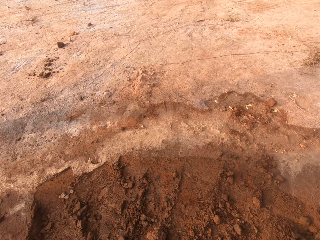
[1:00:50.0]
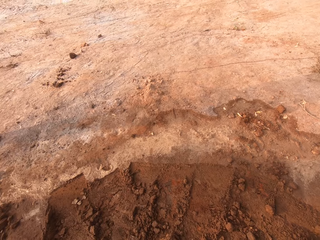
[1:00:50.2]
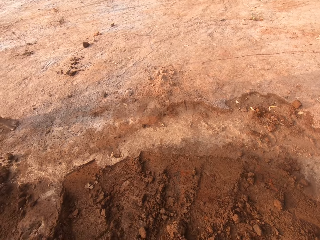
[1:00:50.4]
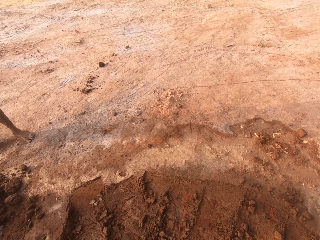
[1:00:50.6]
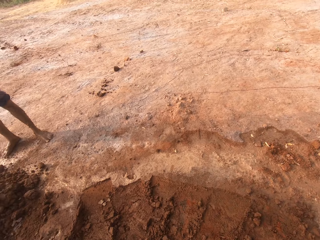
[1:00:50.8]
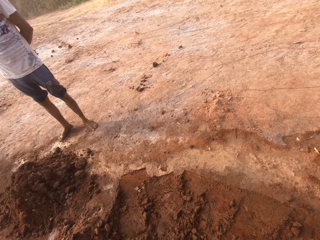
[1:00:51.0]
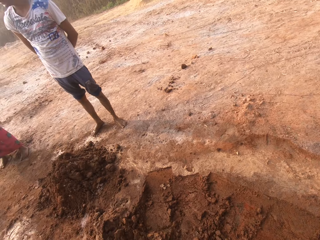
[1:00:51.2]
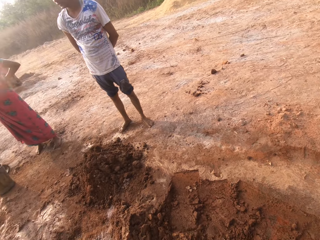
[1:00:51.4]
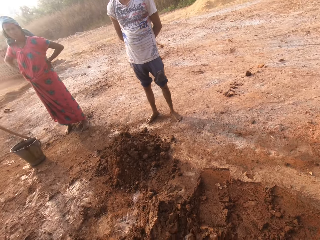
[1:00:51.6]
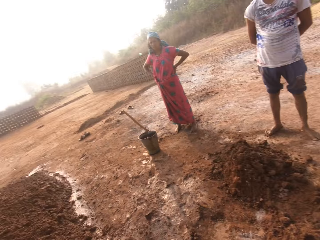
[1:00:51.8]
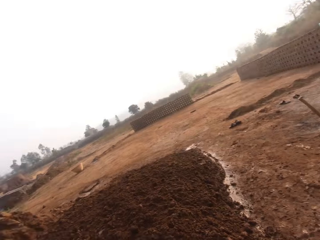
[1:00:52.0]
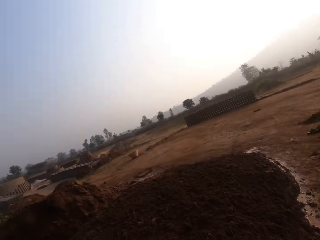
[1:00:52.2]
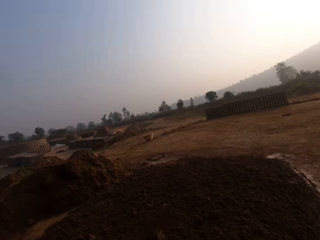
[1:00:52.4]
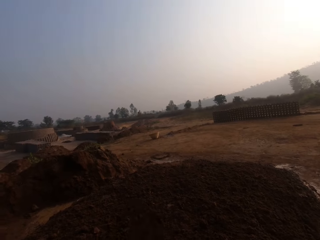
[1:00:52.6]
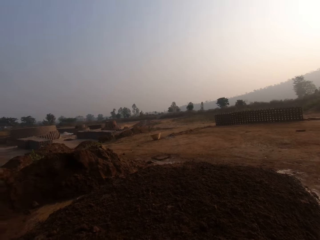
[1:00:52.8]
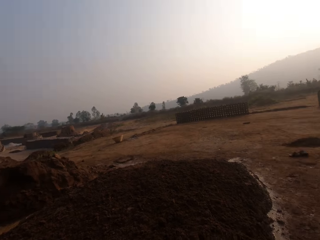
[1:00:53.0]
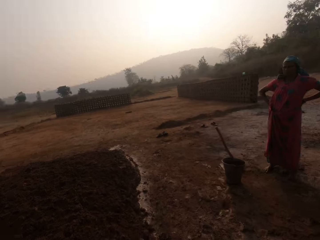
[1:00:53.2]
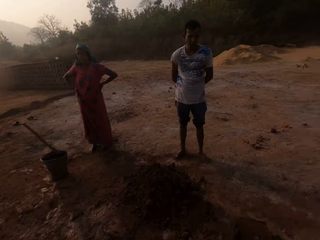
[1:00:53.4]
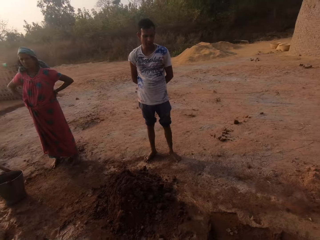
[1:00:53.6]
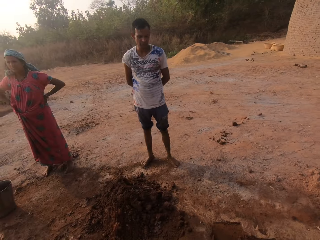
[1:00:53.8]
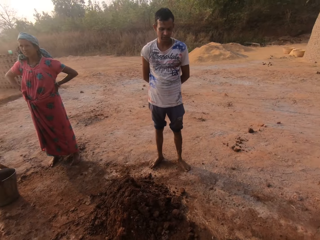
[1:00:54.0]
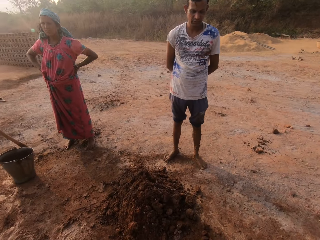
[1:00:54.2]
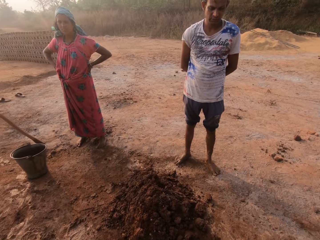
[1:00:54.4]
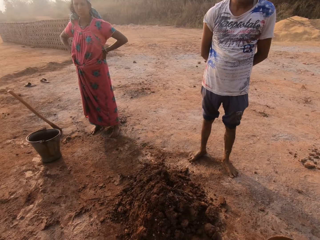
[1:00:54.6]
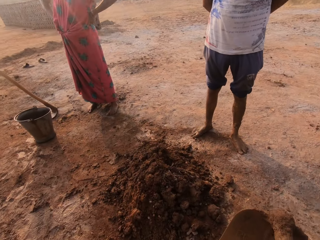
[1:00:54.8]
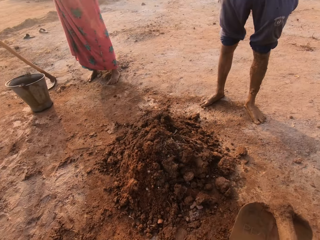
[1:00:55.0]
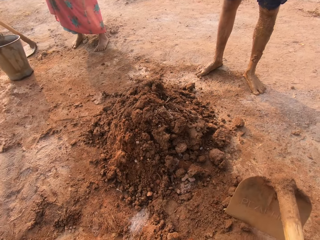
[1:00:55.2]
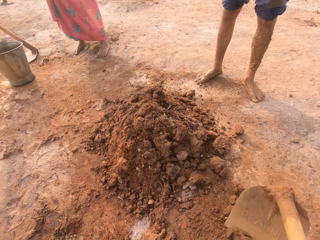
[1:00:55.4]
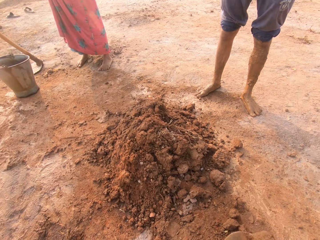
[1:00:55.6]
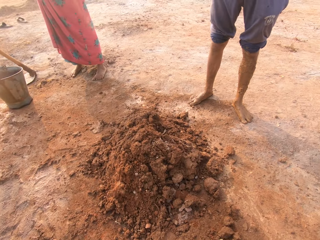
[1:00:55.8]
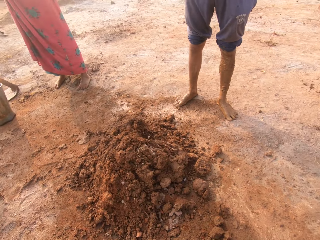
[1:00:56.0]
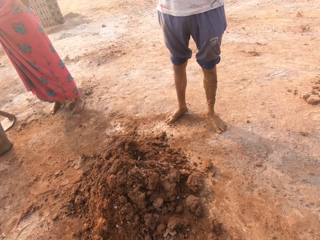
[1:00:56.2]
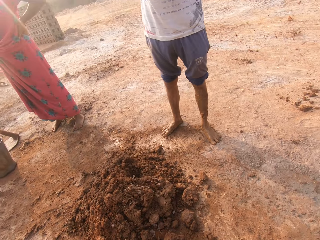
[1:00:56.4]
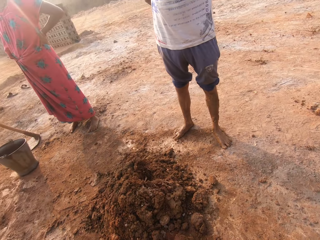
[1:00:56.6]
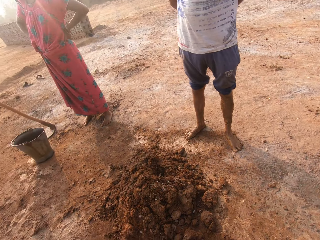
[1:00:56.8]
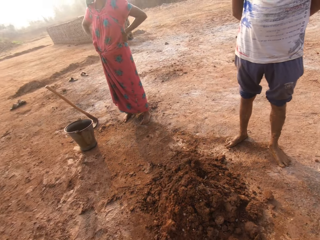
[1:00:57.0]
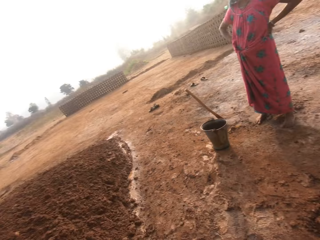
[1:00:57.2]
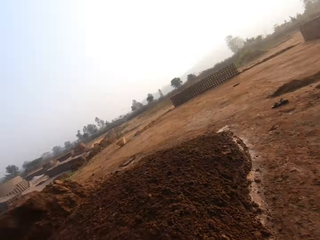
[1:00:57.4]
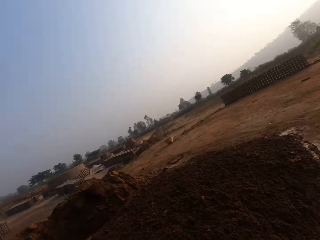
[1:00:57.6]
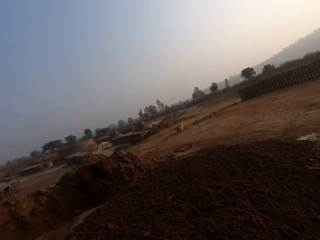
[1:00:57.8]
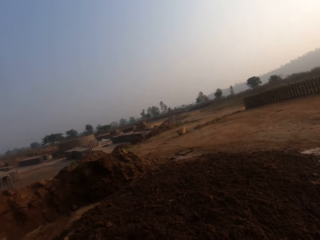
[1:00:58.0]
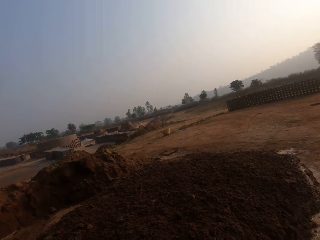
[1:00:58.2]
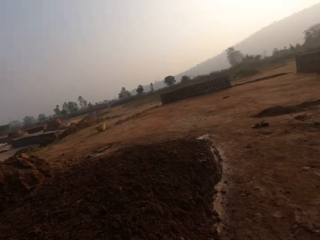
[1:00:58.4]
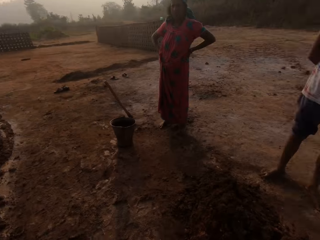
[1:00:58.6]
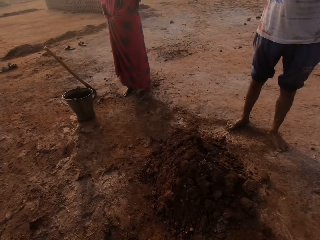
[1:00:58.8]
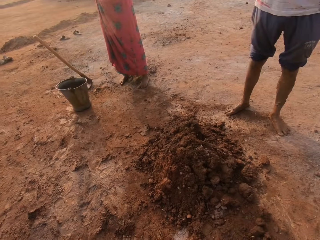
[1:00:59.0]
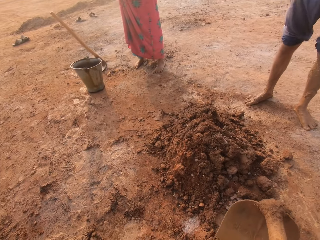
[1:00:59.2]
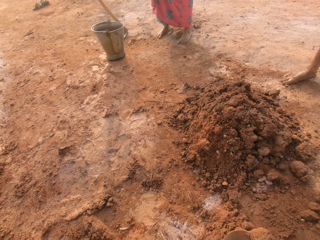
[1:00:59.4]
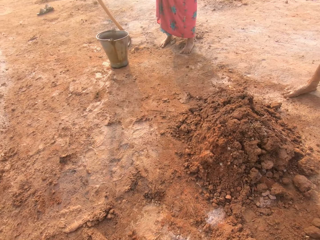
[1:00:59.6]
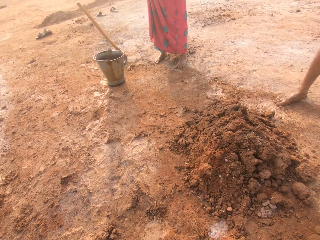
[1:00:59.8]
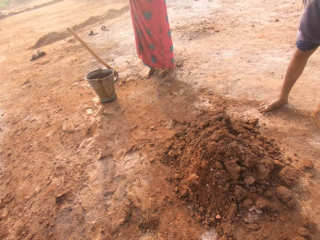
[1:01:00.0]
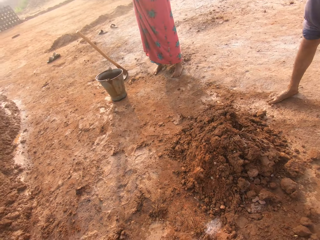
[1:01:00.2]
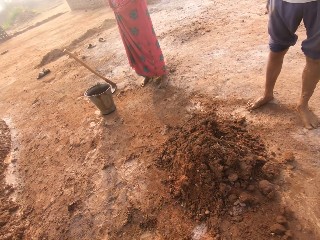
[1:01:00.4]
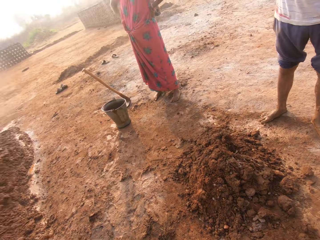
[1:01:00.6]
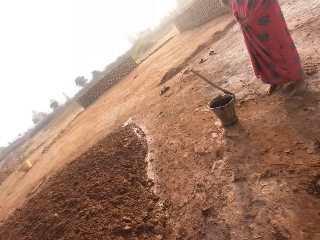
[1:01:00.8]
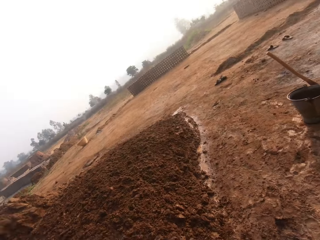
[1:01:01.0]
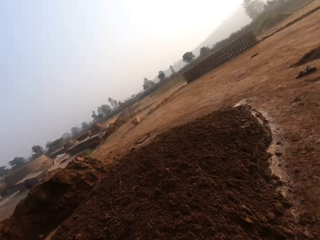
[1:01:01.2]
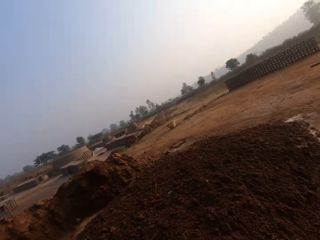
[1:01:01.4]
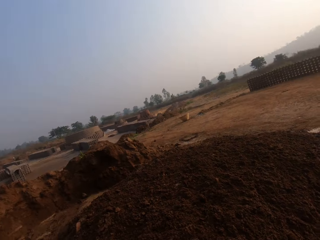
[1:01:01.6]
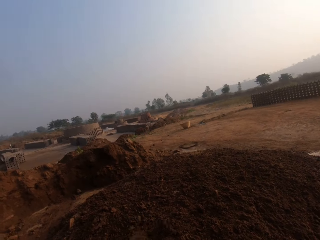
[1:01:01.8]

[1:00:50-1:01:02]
The camera wearer throws the clay on the heap of clay on the ground with the gardening hoe in his hands. He digs clay from the ground with the hoe in his hands. He throws the clay on the heap of clay on the ground with the hoe in his hands. He moves around in the field. He digs clay from the ground with the hoe in his hands. He speaks.

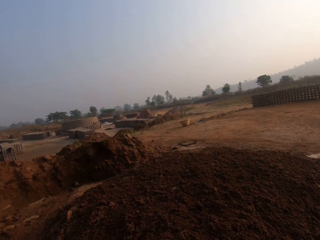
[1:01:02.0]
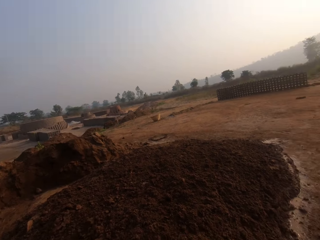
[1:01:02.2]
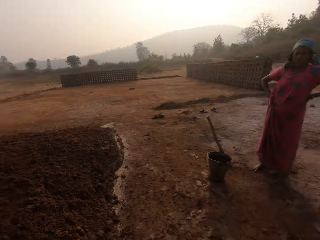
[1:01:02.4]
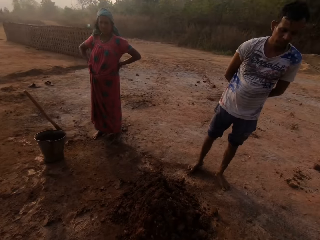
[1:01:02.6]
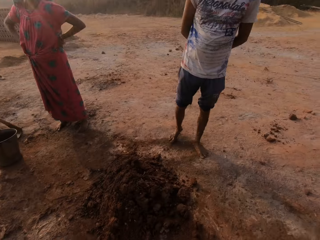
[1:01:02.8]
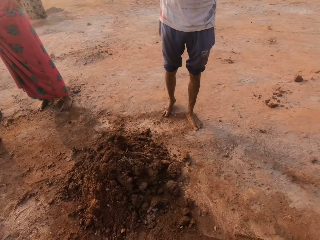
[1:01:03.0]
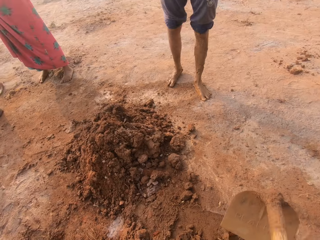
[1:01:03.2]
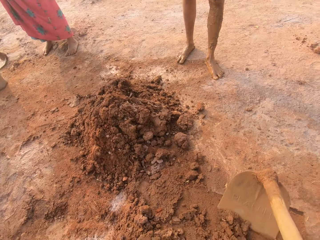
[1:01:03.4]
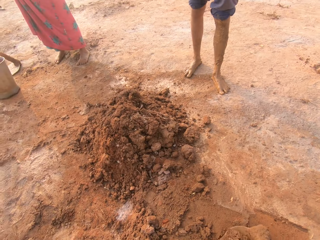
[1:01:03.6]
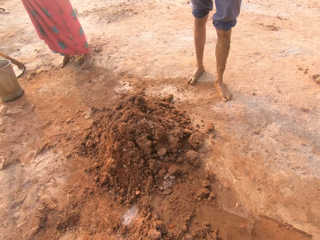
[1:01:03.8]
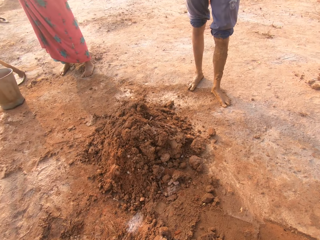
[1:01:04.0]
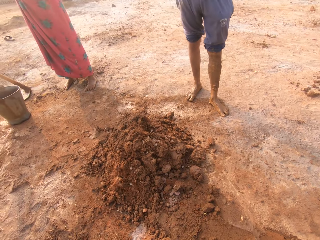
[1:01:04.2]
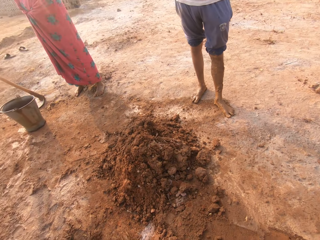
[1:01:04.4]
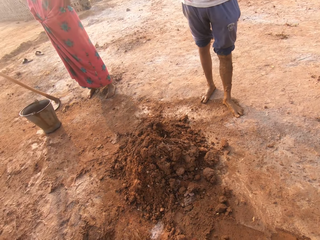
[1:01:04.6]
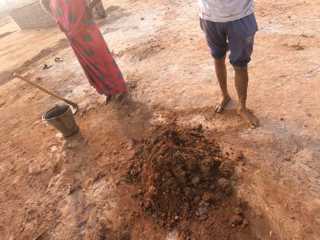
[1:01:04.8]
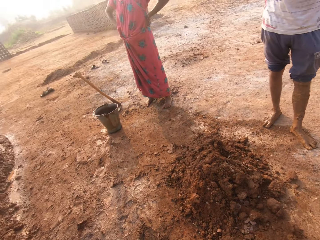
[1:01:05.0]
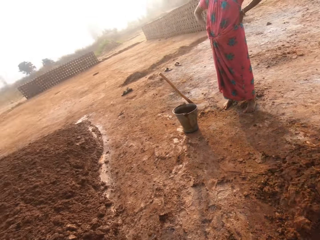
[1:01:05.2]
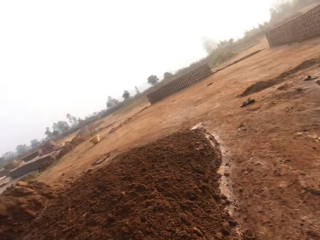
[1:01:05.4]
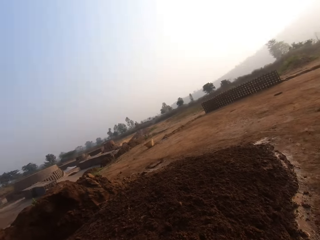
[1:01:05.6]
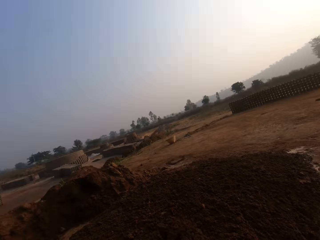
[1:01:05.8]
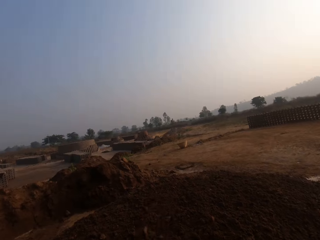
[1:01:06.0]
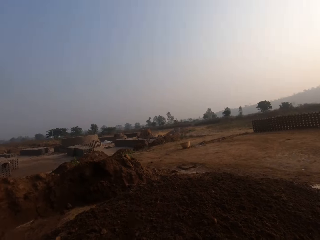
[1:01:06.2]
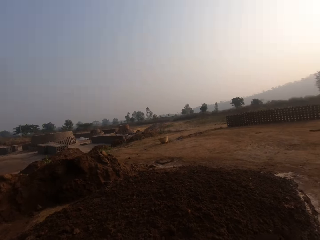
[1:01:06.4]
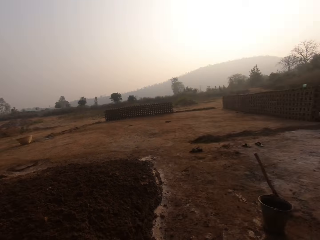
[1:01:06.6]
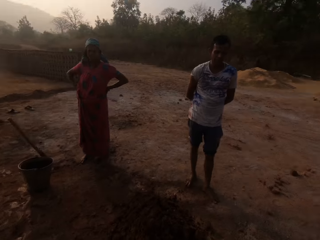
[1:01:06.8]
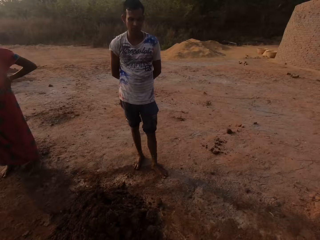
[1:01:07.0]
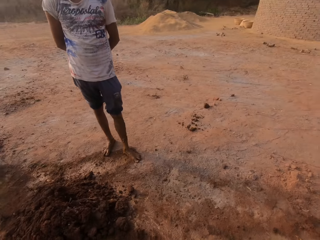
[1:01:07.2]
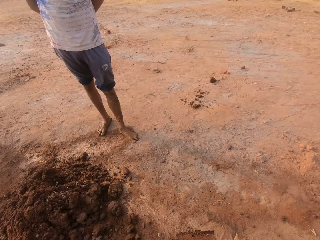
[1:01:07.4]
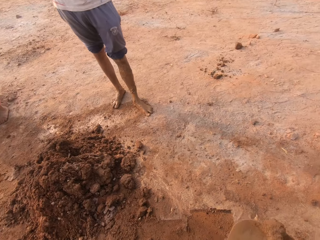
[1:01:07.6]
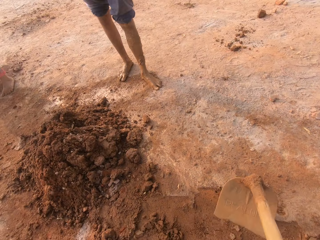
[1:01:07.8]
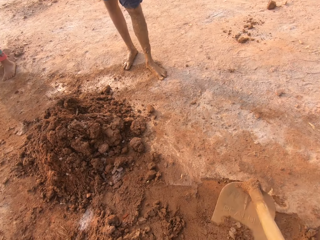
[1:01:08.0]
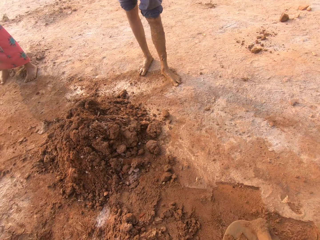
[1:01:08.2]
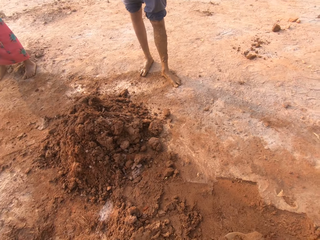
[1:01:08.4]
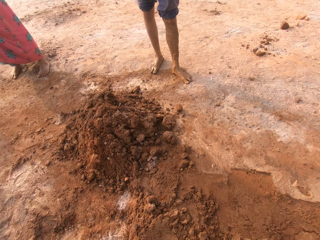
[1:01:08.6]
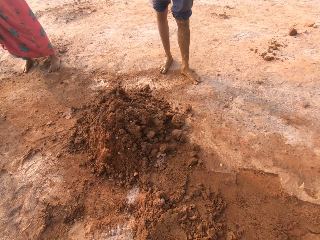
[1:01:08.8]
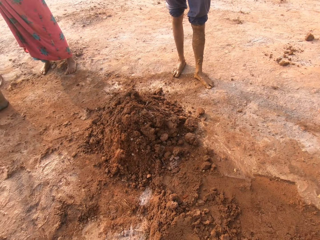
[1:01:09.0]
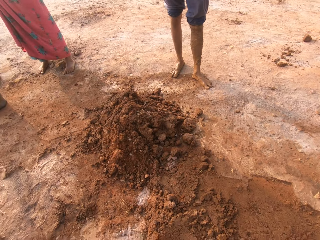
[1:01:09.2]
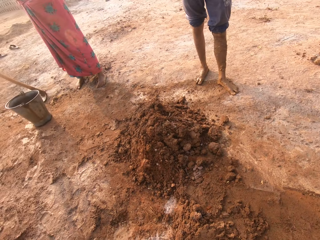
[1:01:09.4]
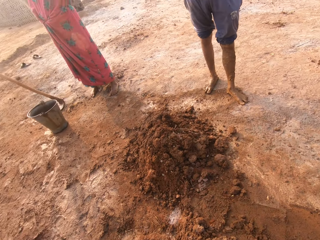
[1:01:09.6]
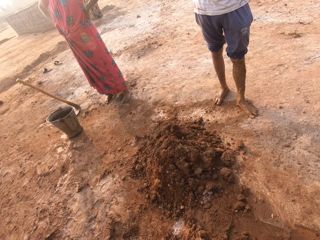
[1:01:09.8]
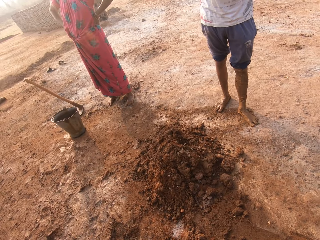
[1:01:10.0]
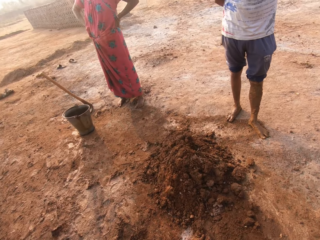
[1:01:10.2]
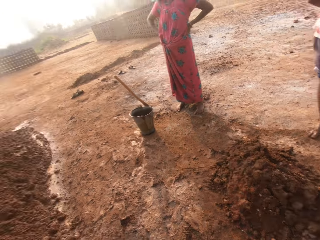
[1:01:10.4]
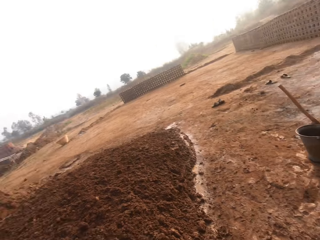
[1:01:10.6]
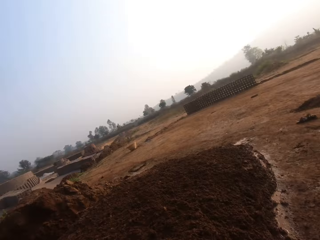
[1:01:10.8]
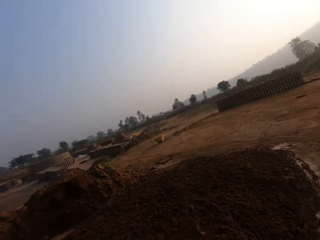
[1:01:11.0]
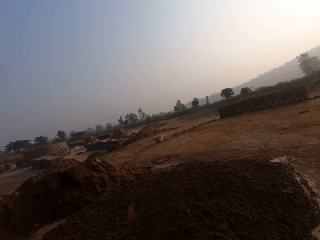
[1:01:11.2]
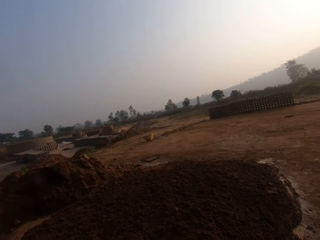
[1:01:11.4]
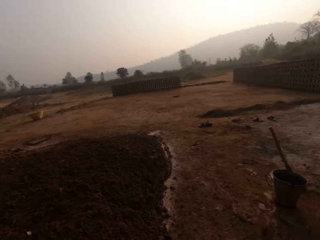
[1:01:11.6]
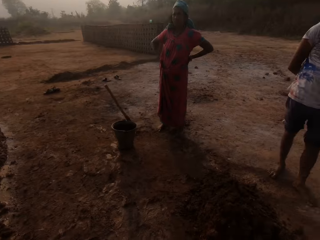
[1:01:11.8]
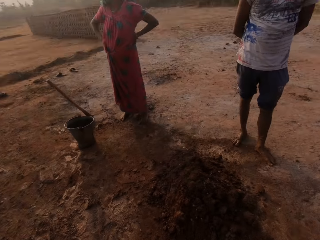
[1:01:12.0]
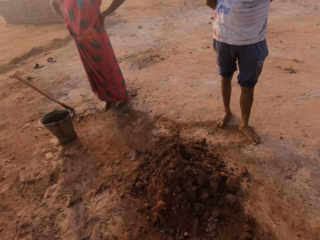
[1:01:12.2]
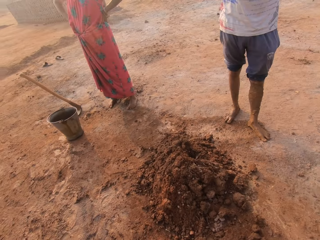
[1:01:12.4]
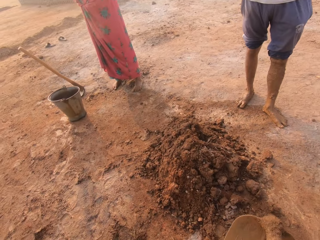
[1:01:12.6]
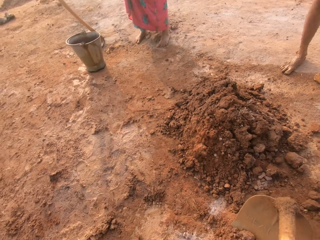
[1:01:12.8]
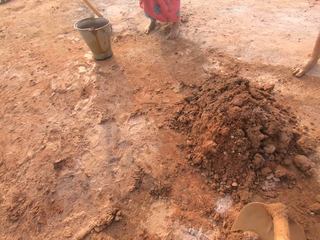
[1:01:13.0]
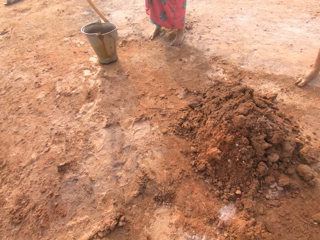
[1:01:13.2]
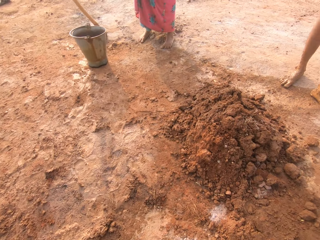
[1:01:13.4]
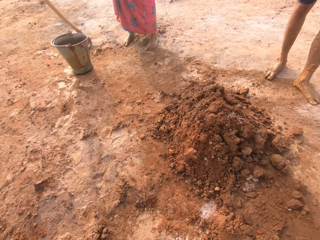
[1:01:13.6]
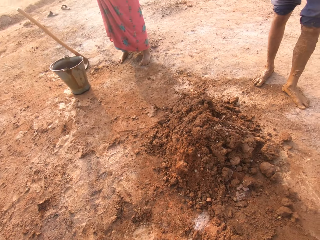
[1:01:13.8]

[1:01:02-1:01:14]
The camera wearer throws the clay on the heap of clay on the ground with the gardening hoe in his hands. He moves around in the field. A man stands in the field. The camera wearer digs clay from the ground with the hoe in his hands. He throws the clay on the heap of clay on the ground with the hoe in his hands. He moves around in the field. He digs clay from the ground with the hoe in his hands. He throws the clay on the heap of clay on the ground with the hoe in his hands. He moves around in the field. He digs clay from the ground with the hoe in his hands.
